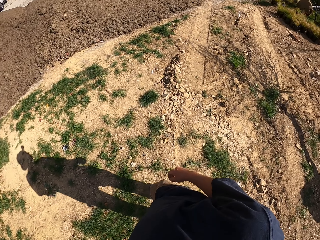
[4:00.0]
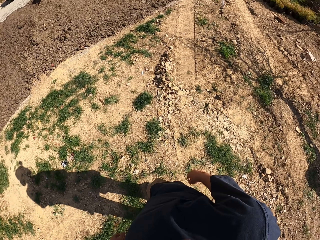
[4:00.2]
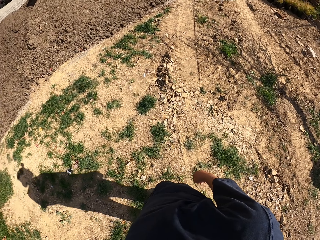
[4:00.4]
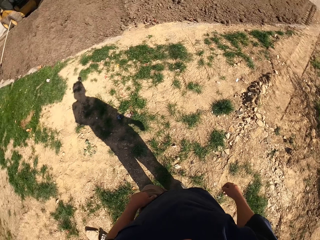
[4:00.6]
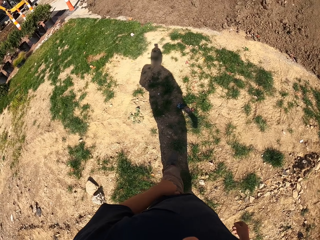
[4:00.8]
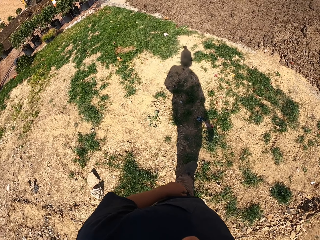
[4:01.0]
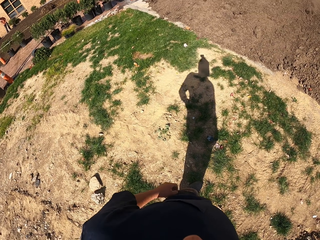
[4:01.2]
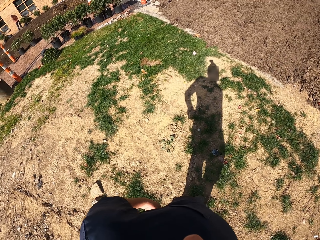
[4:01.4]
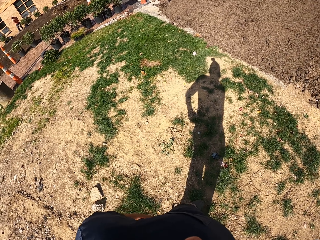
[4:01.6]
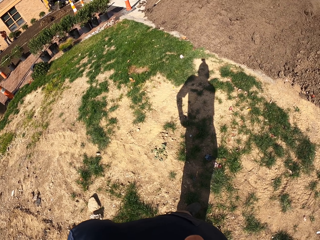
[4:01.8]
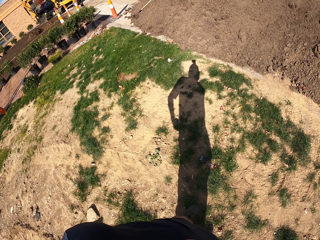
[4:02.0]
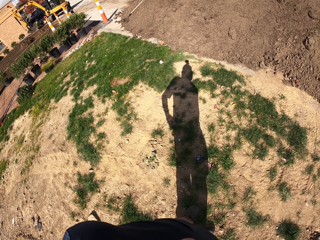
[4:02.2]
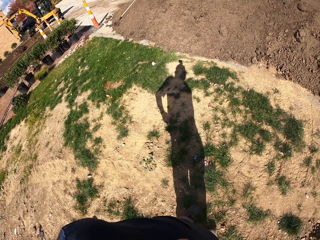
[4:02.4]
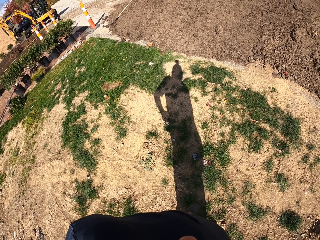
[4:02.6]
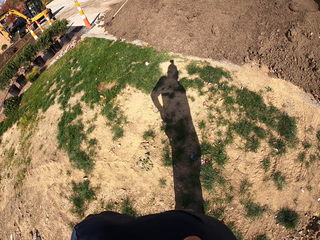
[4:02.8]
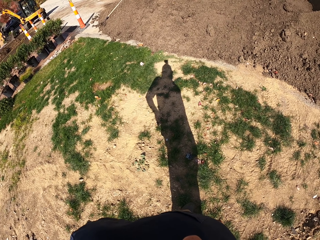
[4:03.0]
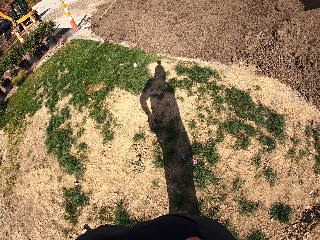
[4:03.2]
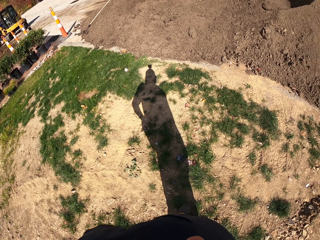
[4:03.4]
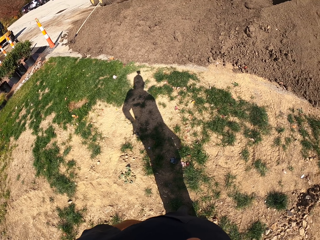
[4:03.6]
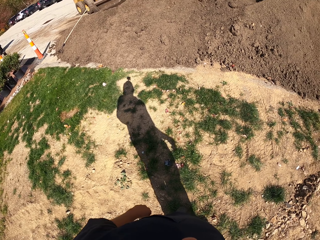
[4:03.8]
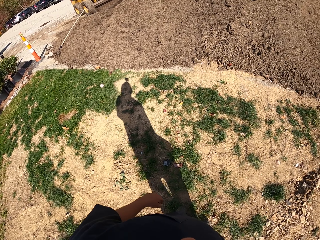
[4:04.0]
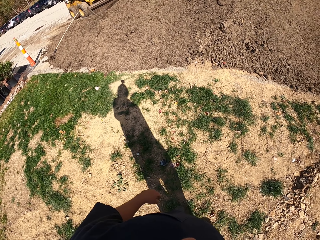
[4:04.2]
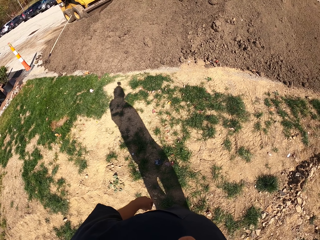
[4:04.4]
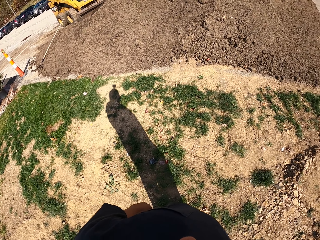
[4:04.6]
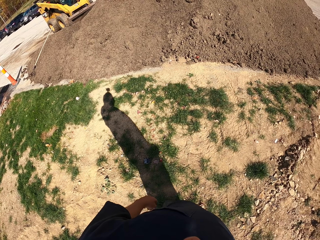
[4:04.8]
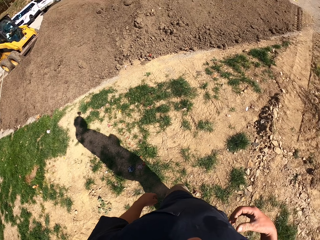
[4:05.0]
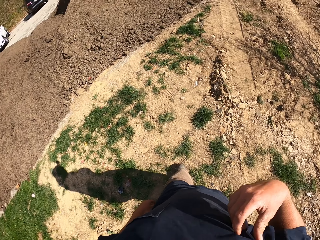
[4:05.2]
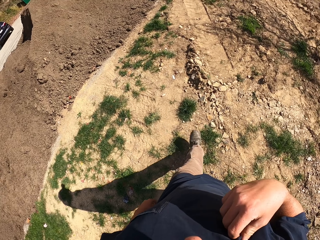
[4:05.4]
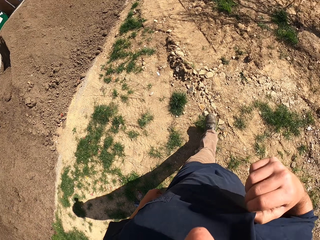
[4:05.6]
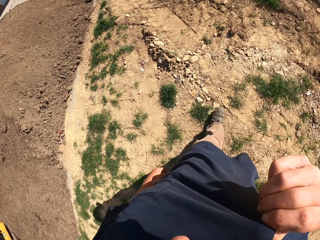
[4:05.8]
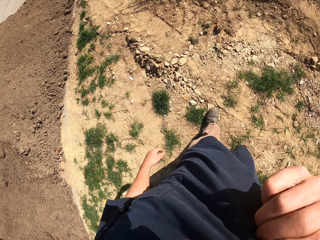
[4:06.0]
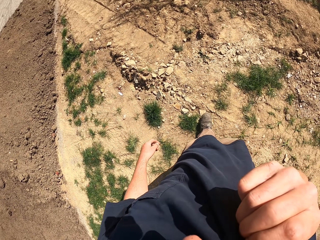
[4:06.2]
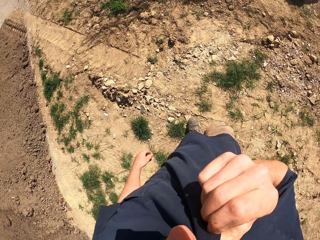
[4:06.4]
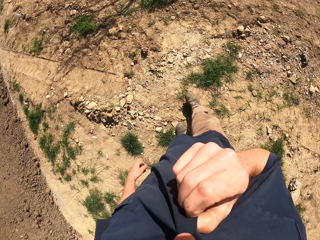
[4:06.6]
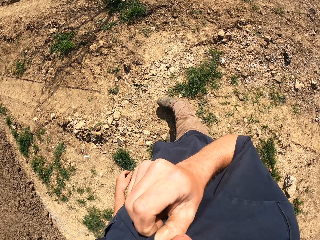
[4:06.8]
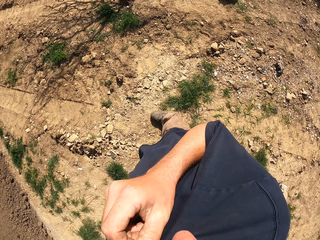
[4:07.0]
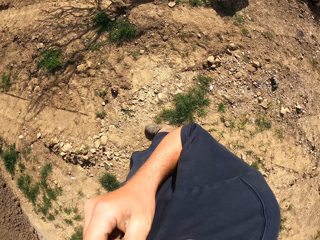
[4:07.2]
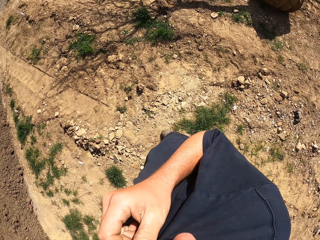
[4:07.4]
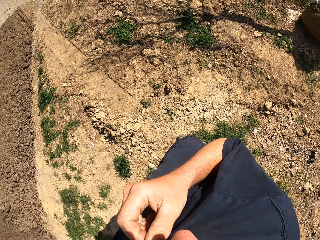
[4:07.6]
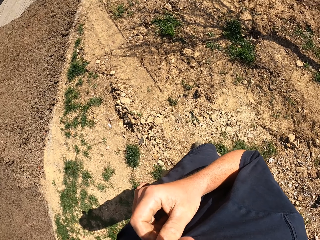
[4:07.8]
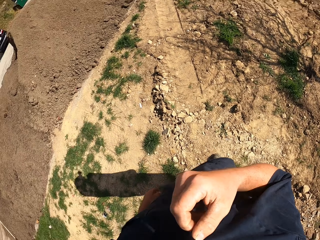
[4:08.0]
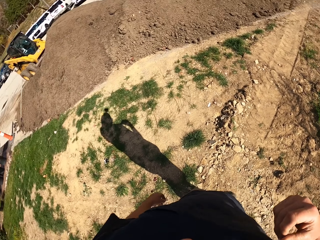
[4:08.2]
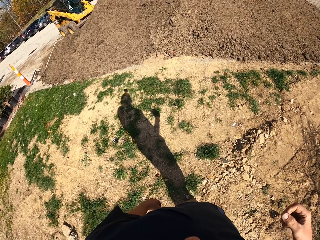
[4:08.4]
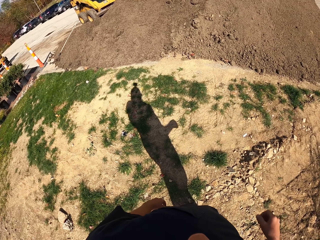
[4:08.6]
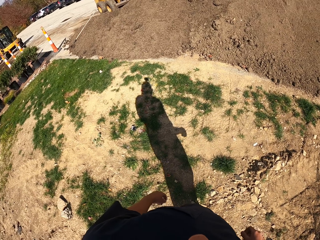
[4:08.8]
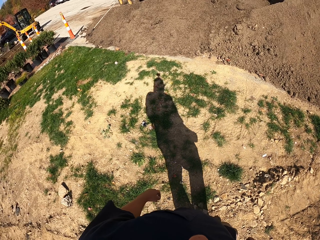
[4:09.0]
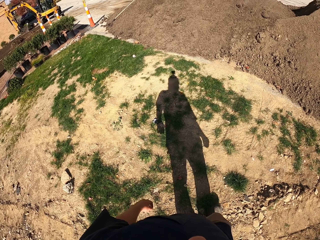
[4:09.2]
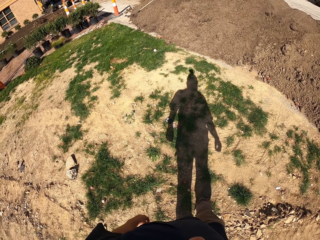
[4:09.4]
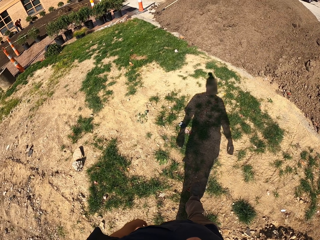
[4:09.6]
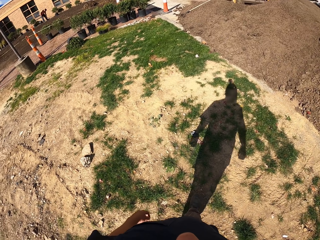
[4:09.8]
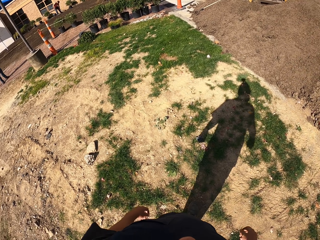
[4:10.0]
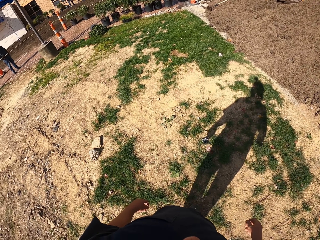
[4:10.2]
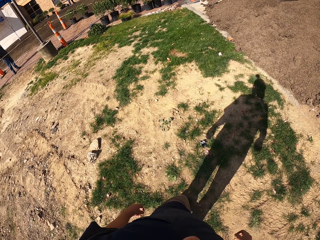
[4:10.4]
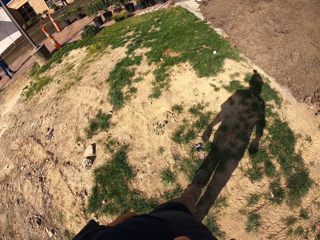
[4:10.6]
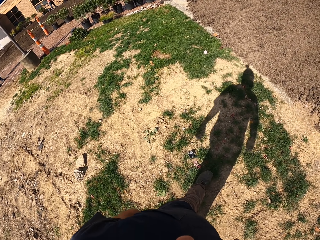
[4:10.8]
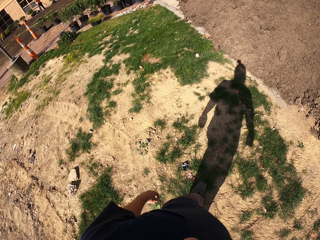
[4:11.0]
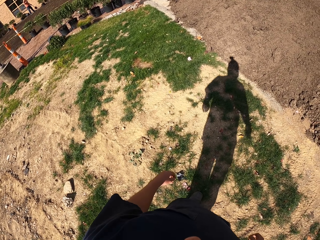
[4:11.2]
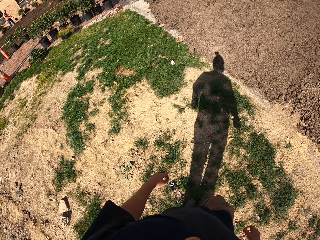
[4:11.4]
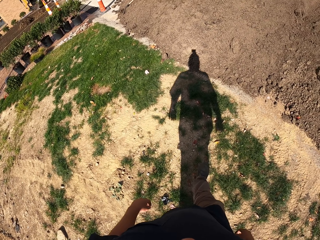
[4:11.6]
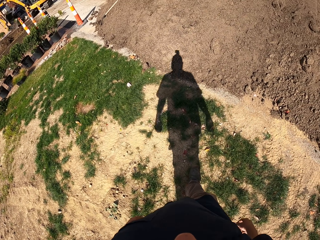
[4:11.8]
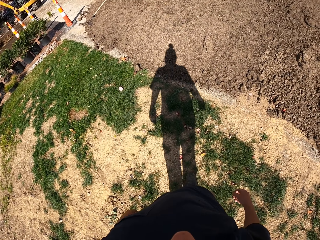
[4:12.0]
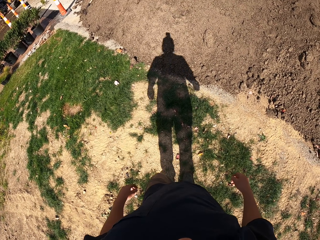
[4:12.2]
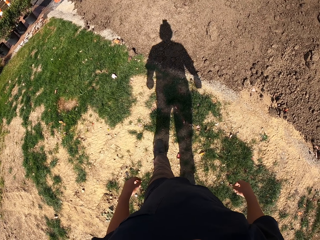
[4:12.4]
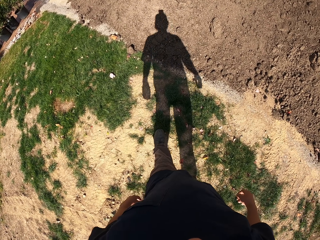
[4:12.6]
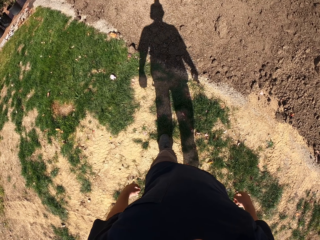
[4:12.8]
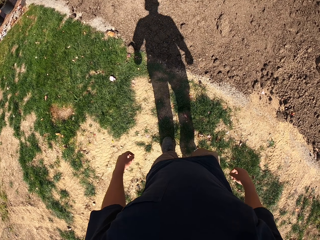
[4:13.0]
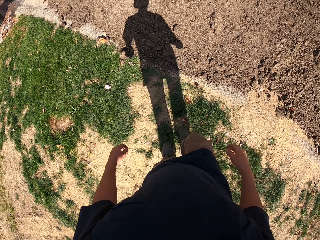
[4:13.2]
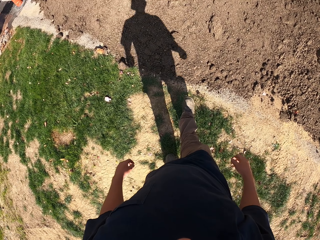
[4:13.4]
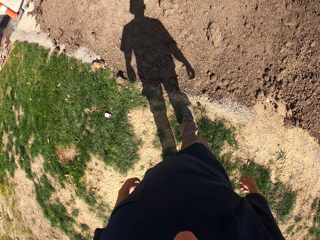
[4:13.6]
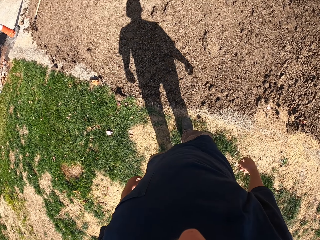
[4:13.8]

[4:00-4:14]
The camera wearer looks on. They do something. They move around.

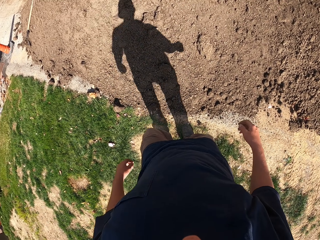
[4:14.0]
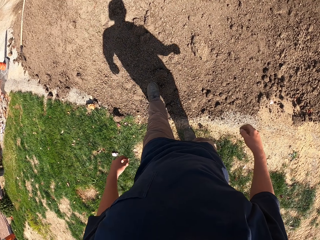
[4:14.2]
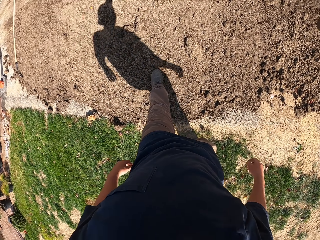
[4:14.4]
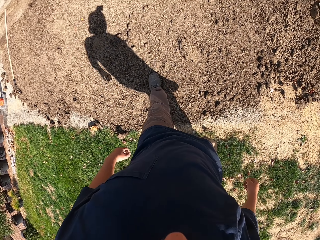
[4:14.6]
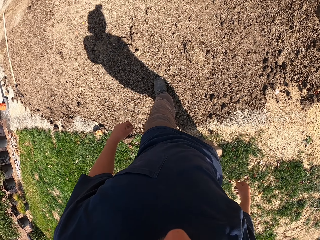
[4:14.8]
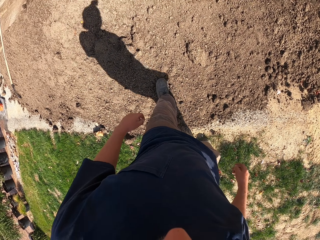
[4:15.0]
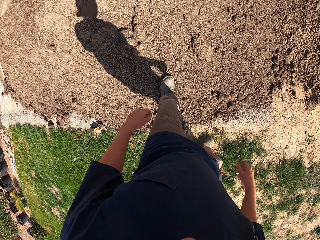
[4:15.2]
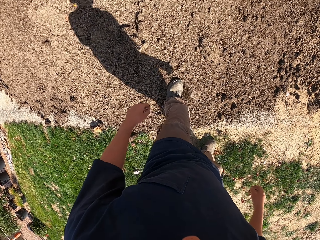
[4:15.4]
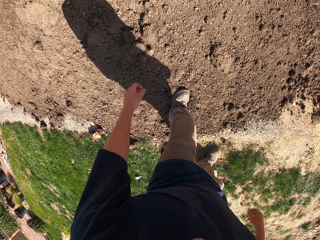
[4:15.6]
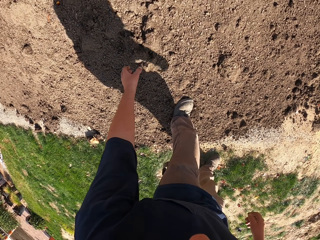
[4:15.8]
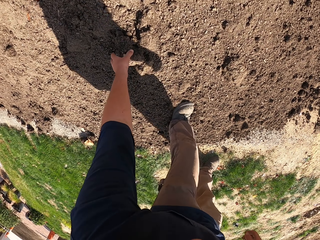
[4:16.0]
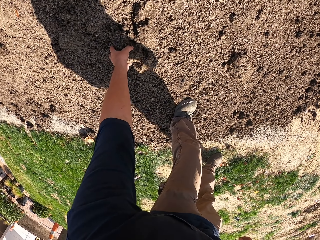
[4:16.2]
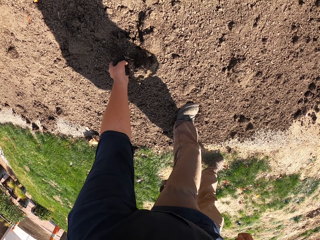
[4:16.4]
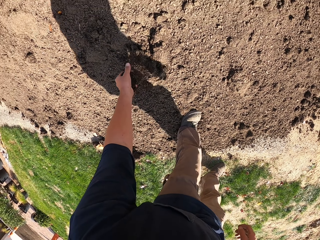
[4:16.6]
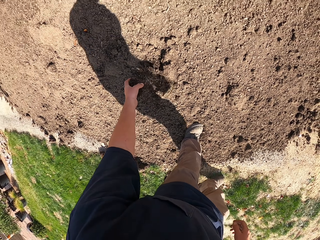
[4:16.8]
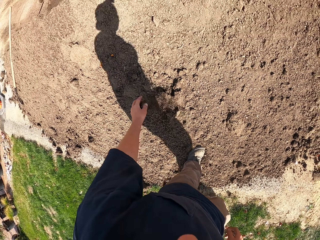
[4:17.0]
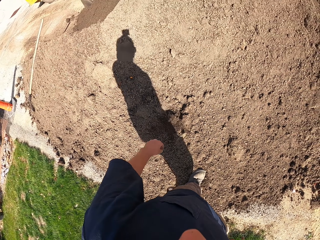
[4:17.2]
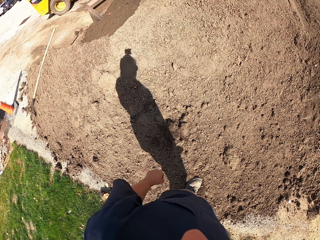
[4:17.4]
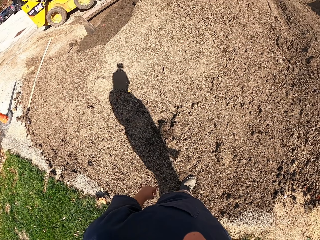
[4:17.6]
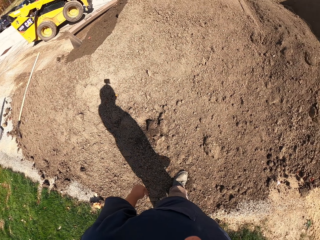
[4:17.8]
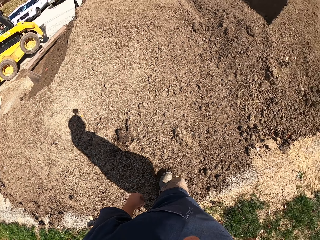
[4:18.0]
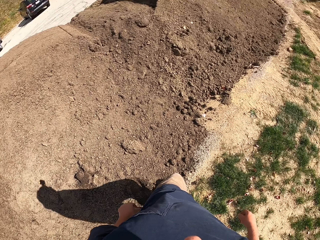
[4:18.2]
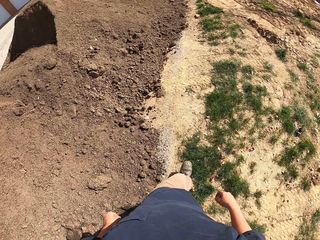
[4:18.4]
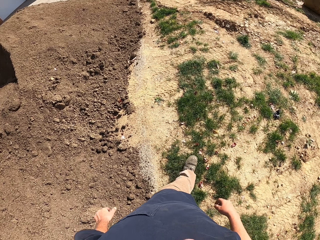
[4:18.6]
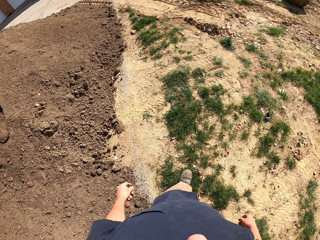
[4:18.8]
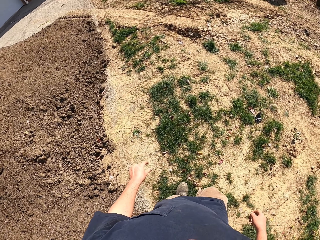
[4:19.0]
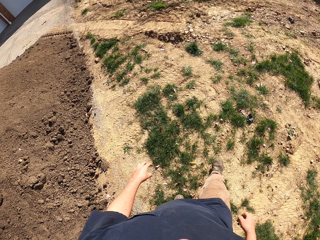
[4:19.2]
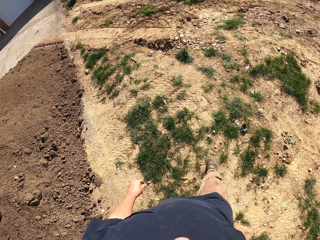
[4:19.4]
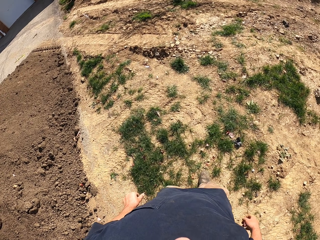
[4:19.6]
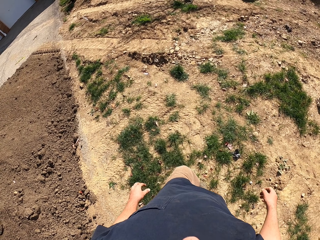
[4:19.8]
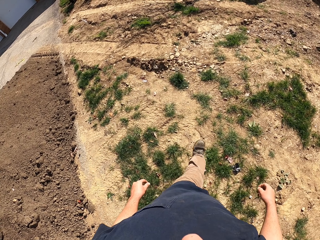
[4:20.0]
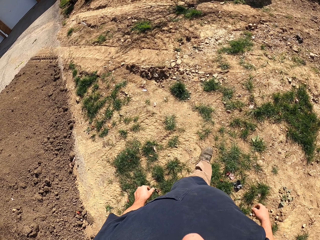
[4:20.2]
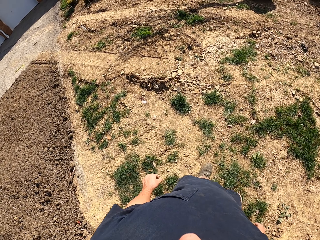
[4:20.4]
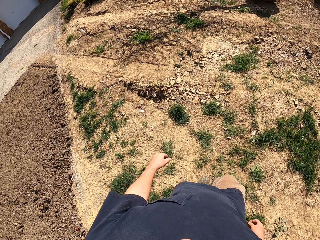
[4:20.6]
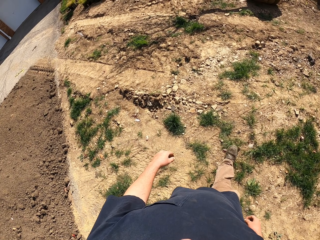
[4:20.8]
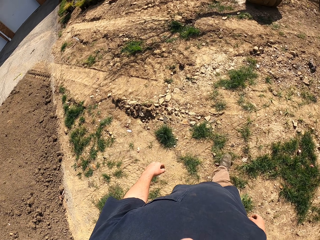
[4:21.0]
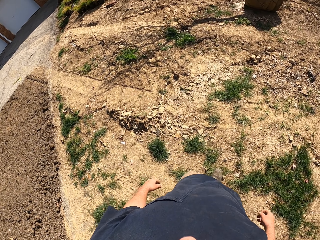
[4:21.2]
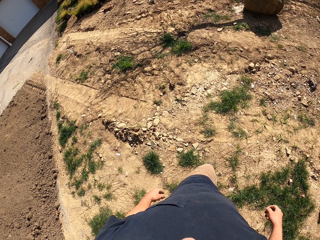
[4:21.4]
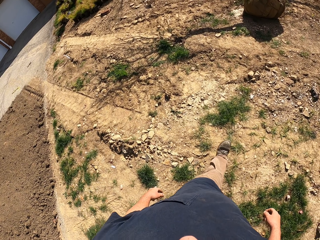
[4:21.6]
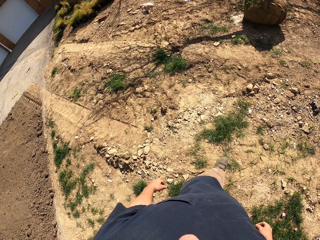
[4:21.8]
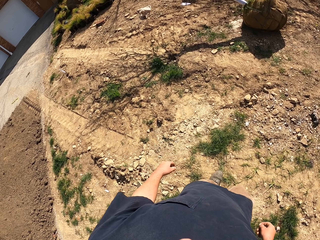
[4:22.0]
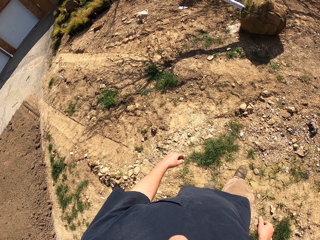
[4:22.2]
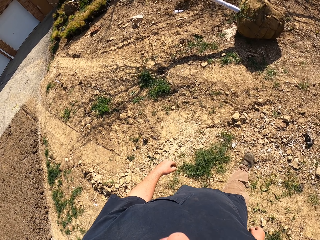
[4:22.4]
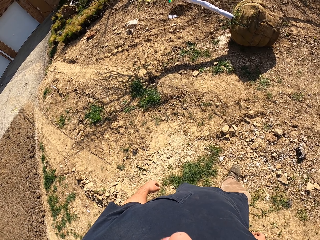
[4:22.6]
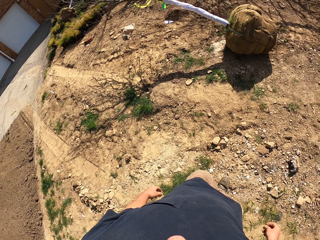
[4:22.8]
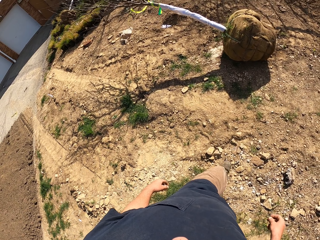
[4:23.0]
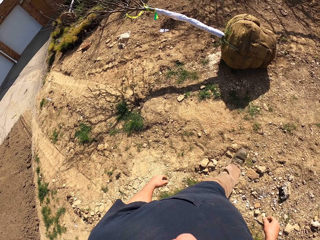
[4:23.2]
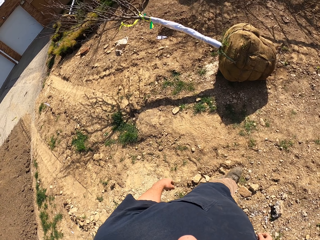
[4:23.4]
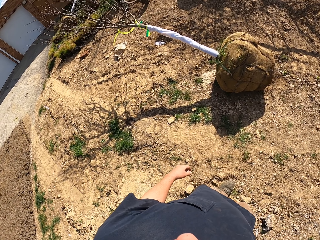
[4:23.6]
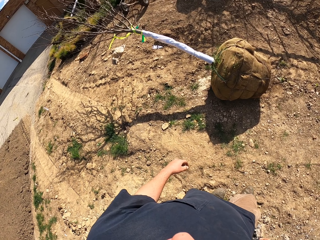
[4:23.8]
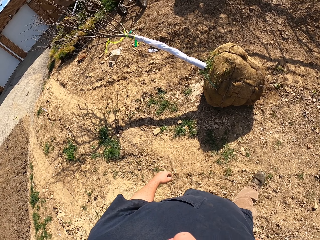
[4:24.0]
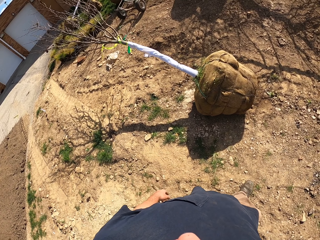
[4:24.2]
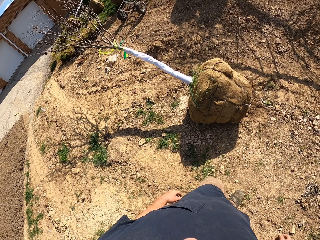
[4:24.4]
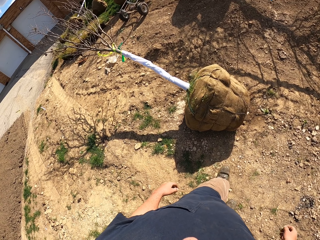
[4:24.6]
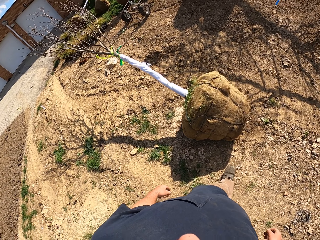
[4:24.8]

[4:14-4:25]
The camera wearer scoops soil with his hands. He pours the soil down. He walks around.
